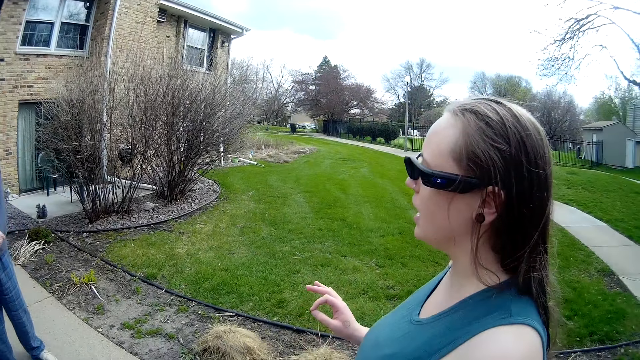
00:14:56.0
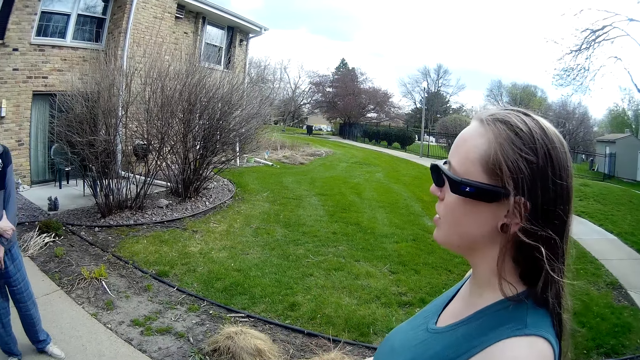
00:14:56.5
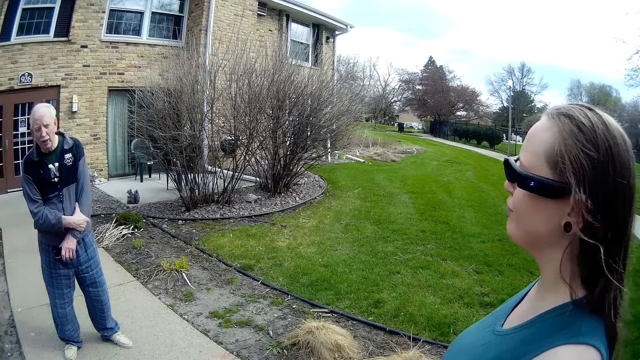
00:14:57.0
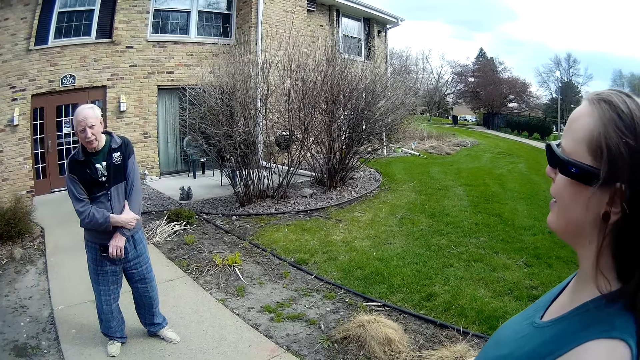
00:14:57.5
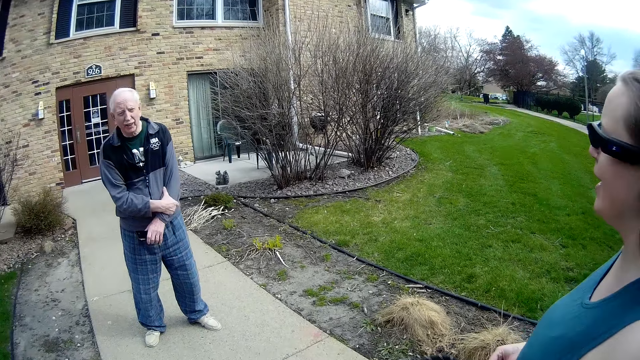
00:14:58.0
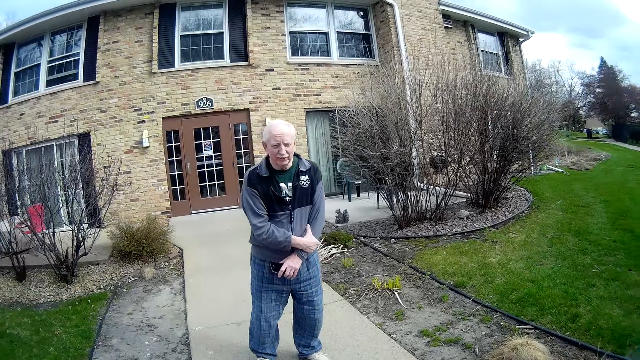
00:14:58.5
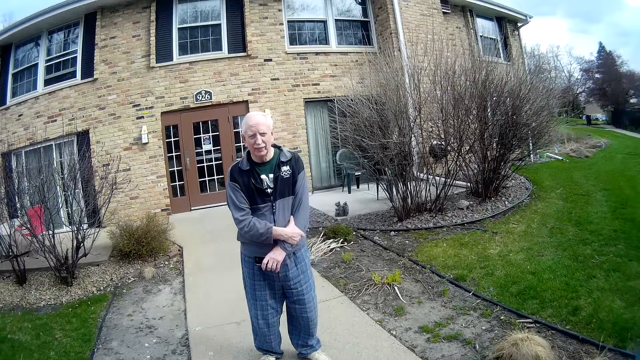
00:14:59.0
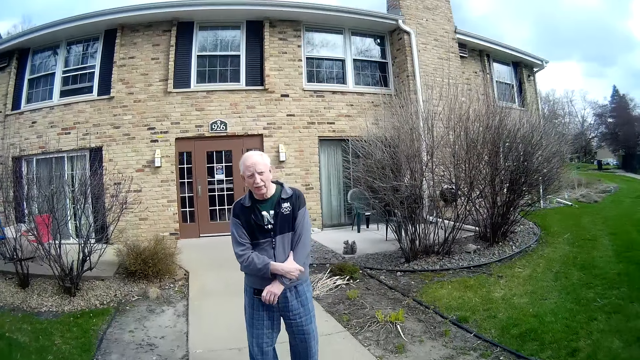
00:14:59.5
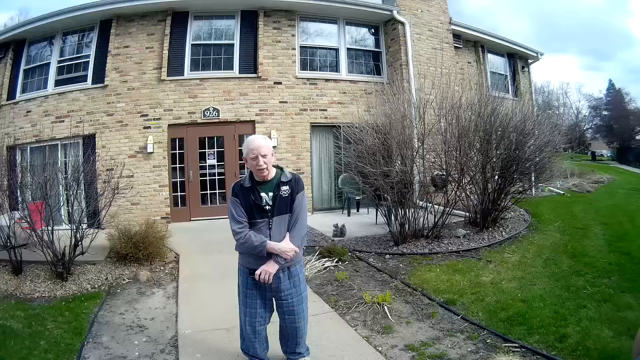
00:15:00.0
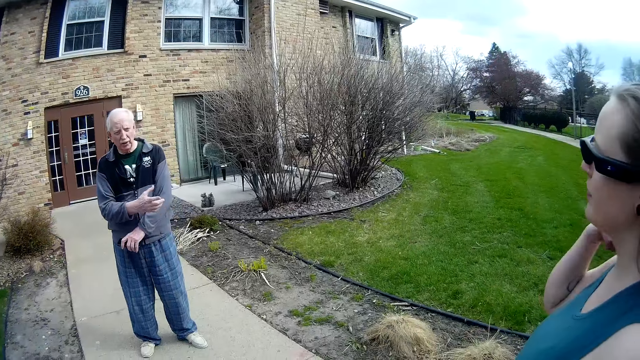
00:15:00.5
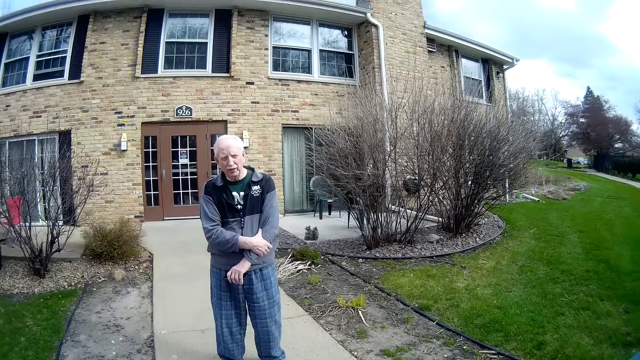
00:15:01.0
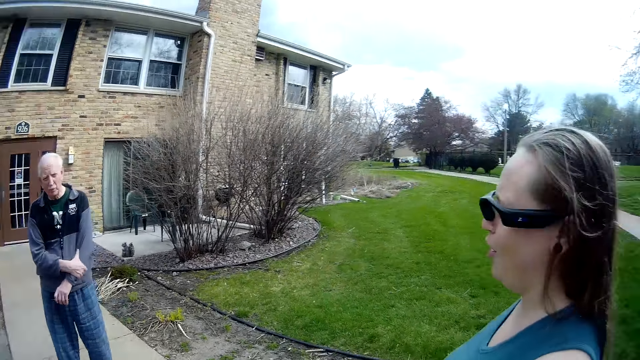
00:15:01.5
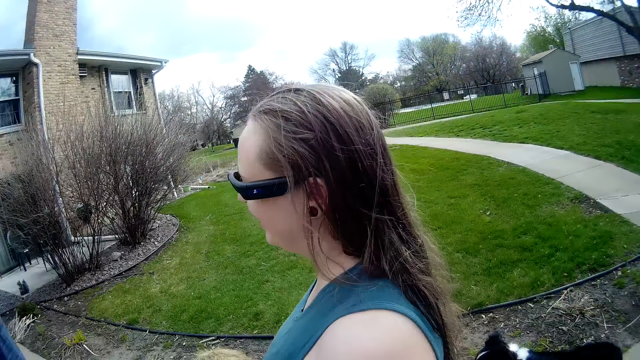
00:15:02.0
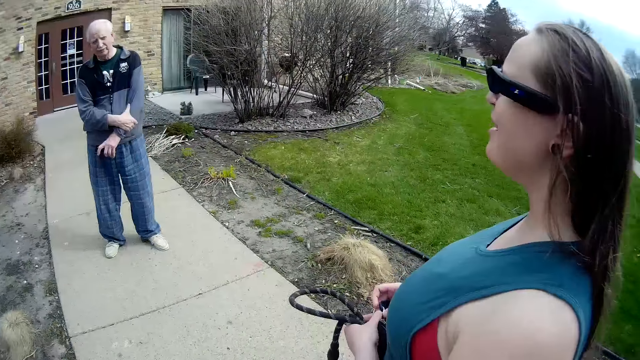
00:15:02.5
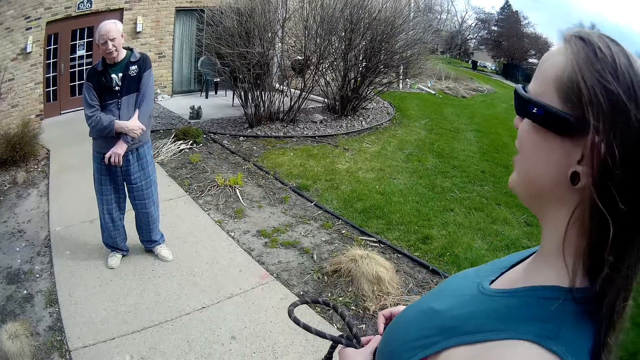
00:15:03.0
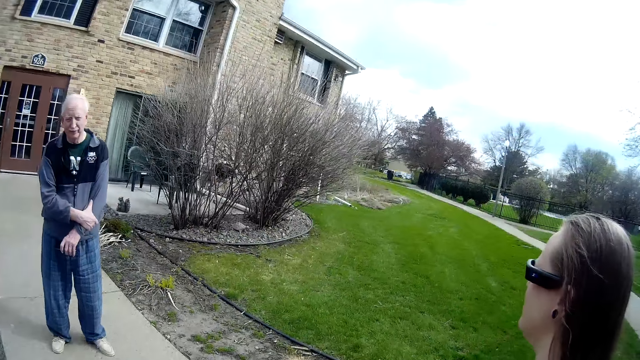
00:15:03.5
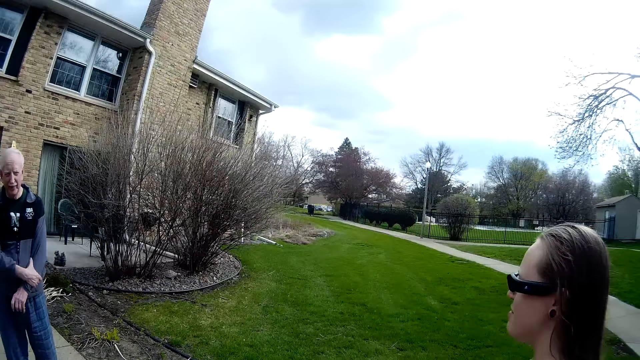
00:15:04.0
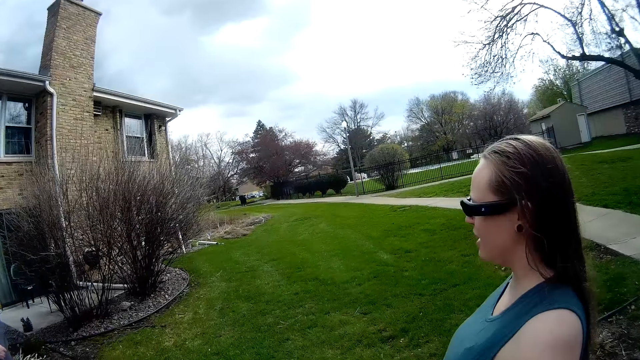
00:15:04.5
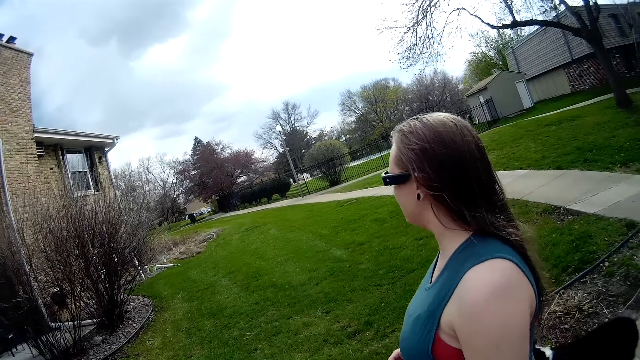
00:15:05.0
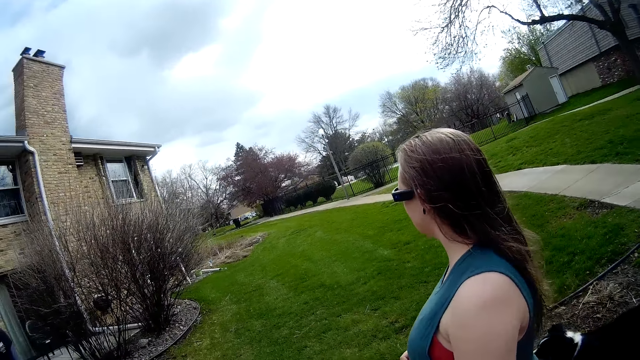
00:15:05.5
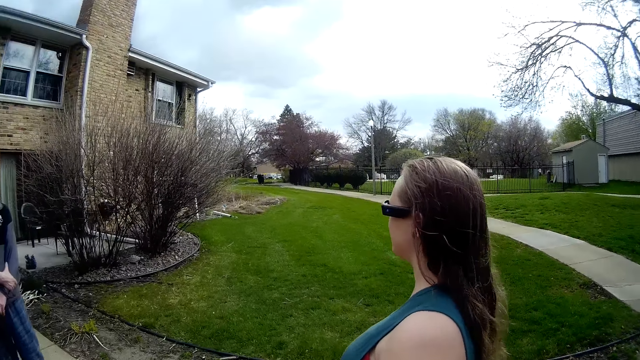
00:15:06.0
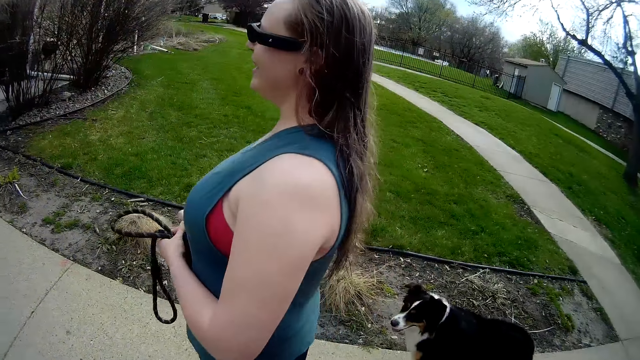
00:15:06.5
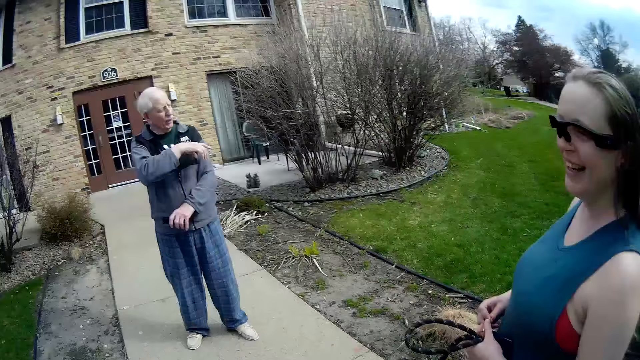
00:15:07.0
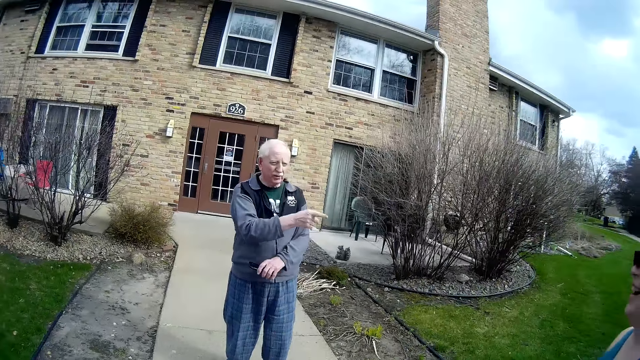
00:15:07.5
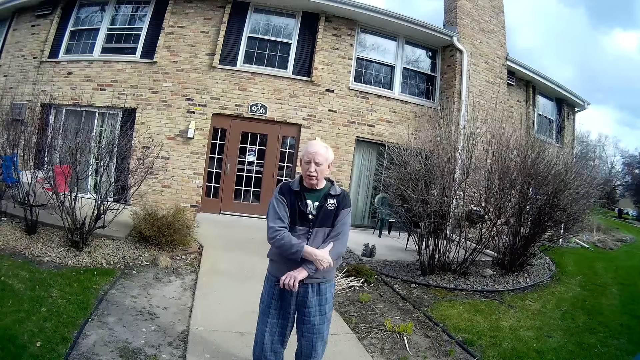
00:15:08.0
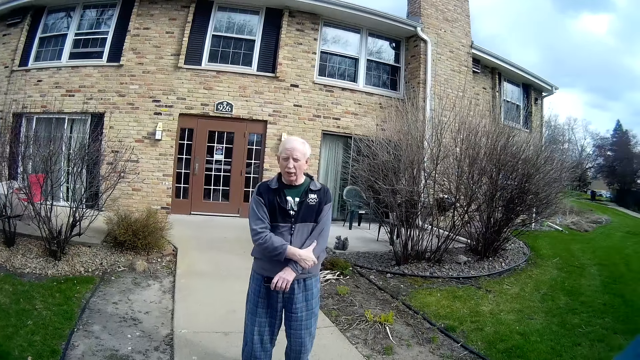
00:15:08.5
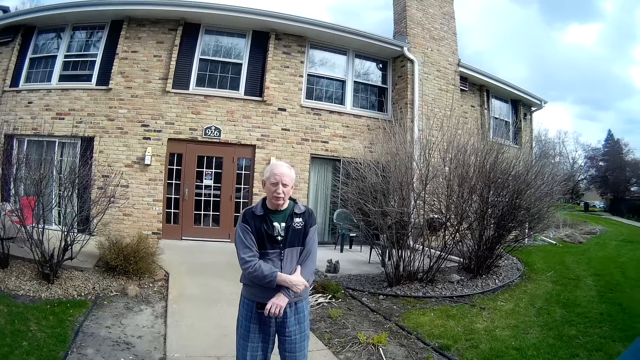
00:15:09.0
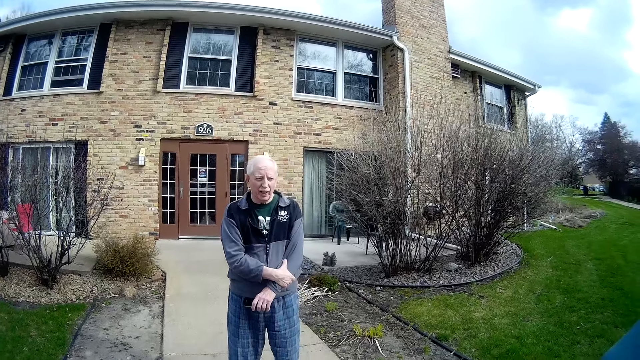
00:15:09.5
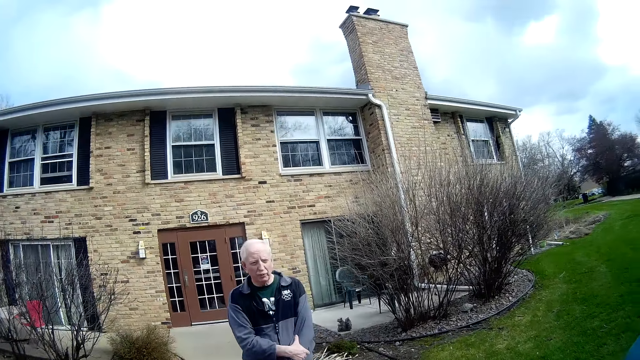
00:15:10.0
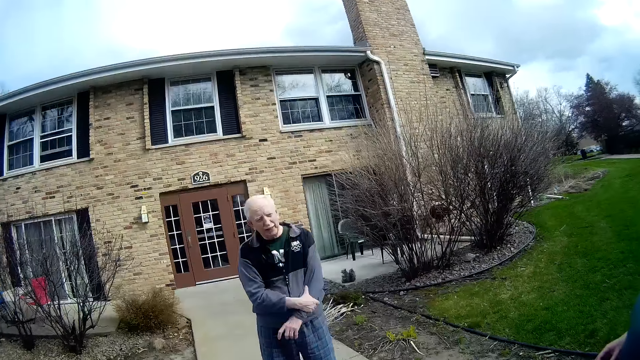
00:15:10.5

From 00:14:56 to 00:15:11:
A person talks to the camera wearer and another person. The woman fiddles with the clutch of the dog leash with both hands. The man removes his right hand from his left arm. The man holds his left arm with his right hand. The other person talks to the first person. The man removes his right hand from his left arm. The first person talks to the other person. The man holds his left arm with his right hand.

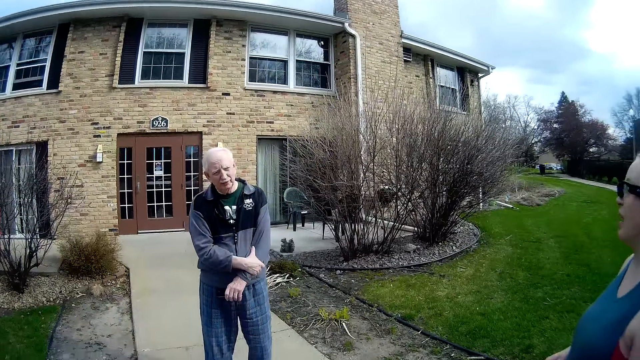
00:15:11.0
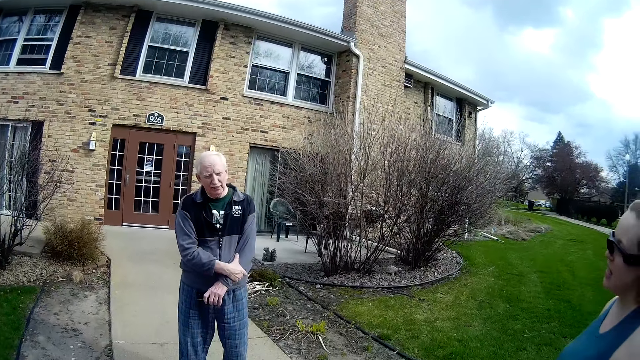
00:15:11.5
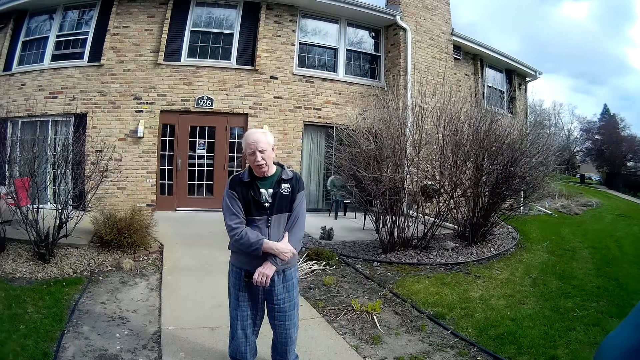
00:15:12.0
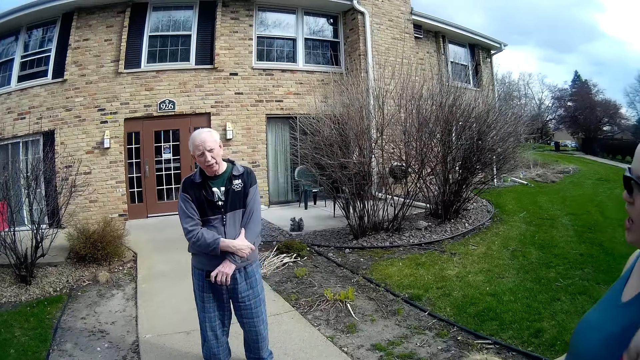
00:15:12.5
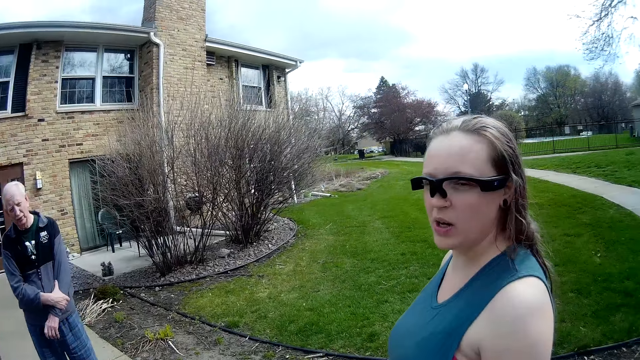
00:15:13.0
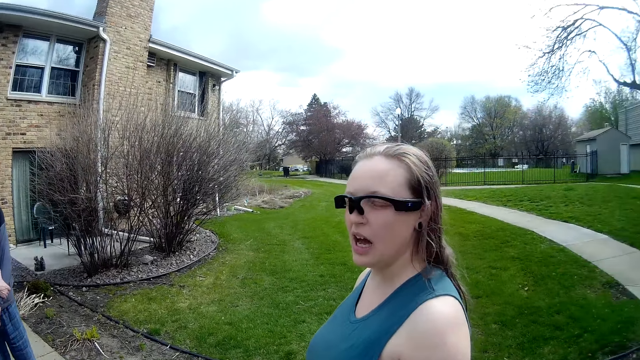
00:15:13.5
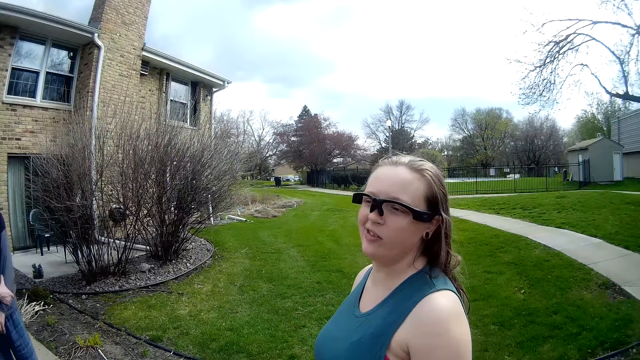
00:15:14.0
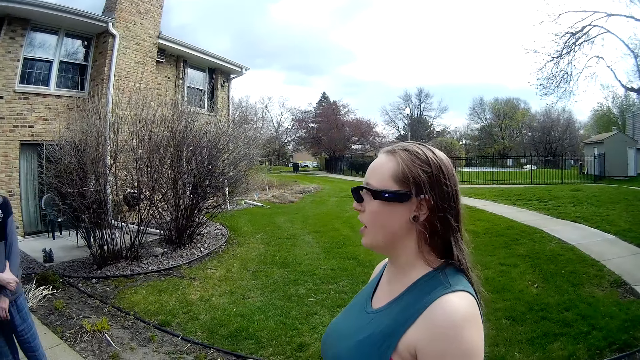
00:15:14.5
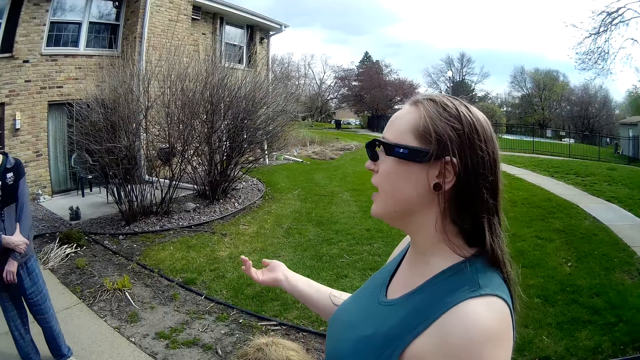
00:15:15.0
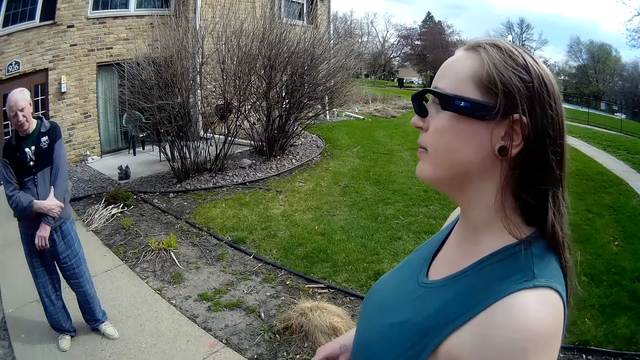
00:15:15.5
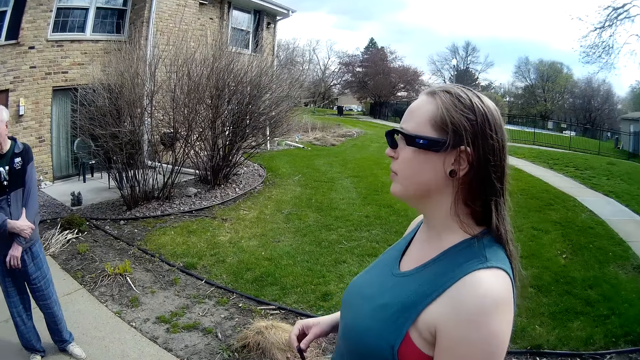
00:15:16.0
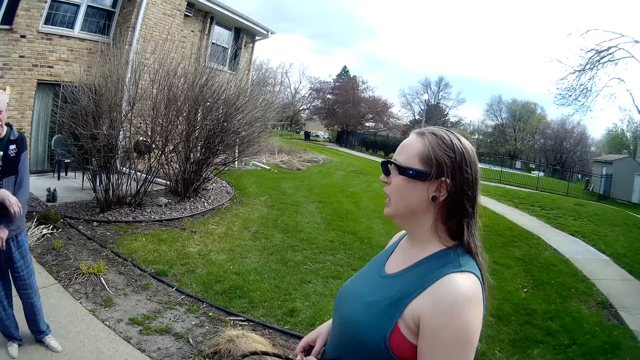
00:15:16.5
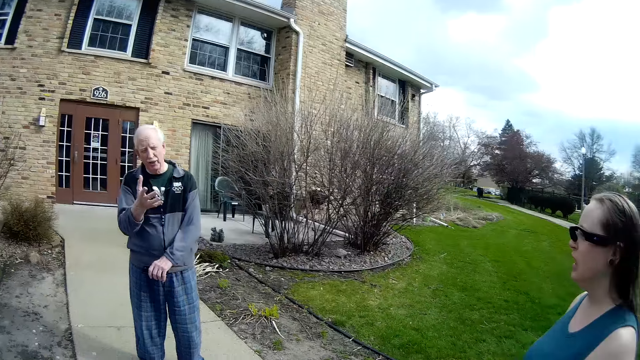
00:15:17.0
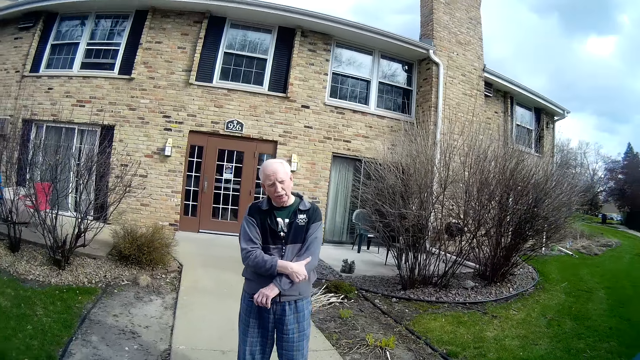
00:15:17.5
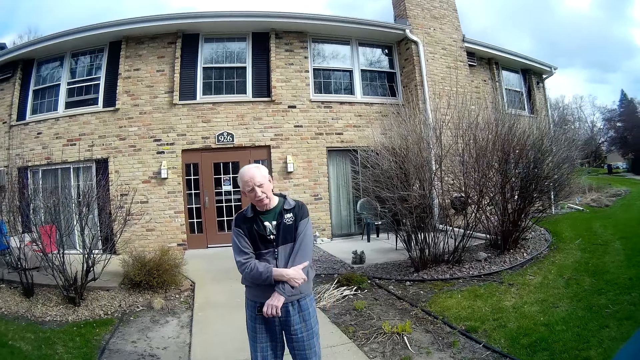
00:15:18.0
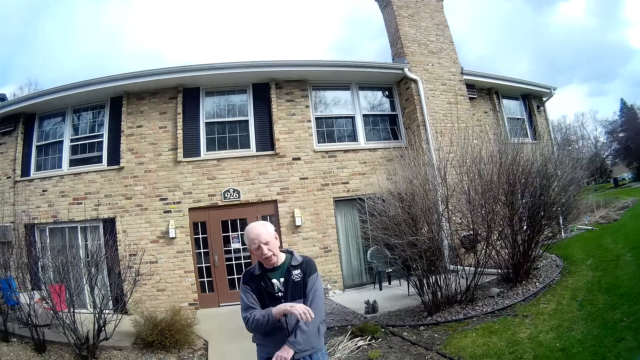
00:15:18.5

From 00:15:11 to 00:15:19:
A person talks to the camera wearer. The woman fiddles with the clutch of the dog leash with both hands. The man removes his right hand from his left arm. Another person talks to the first person. The man holds his left arm with his right hand. The man removes his right hand from his left arm.
